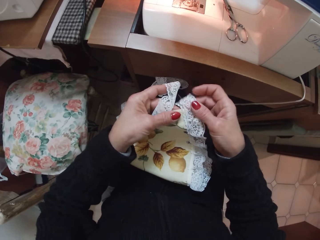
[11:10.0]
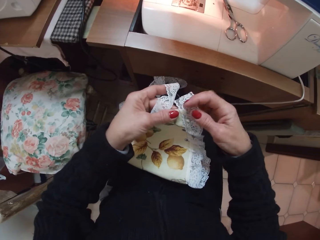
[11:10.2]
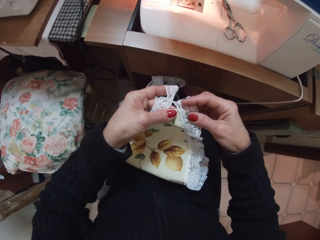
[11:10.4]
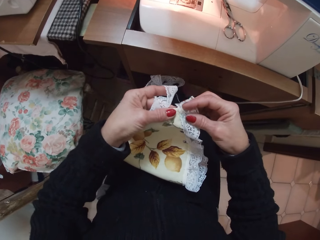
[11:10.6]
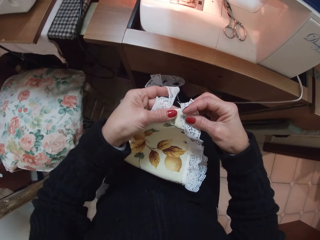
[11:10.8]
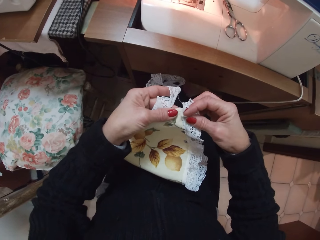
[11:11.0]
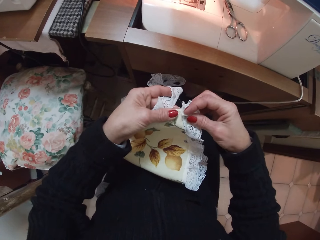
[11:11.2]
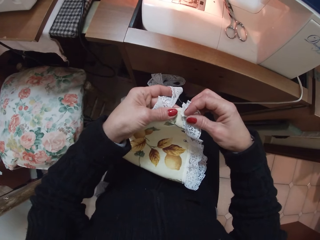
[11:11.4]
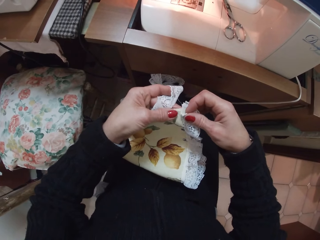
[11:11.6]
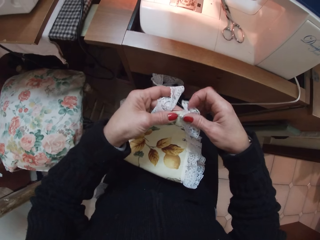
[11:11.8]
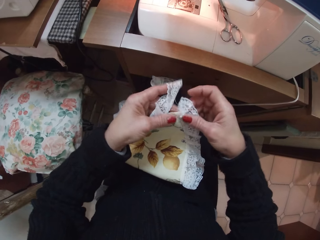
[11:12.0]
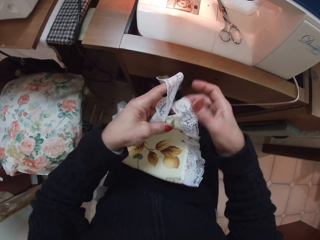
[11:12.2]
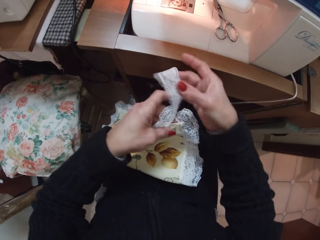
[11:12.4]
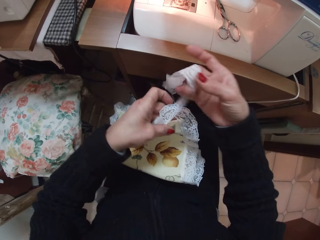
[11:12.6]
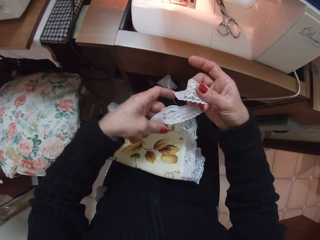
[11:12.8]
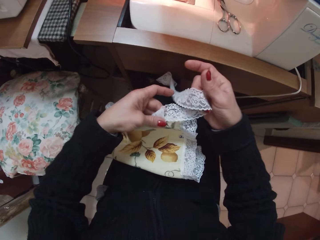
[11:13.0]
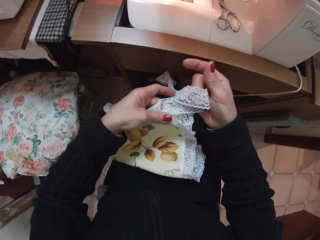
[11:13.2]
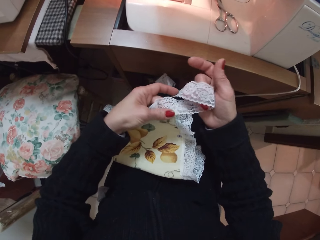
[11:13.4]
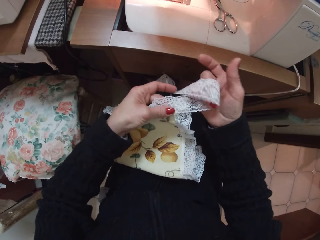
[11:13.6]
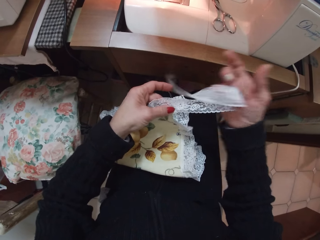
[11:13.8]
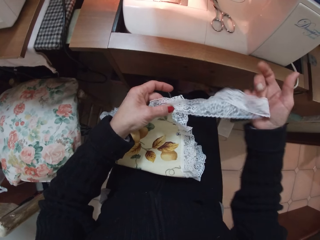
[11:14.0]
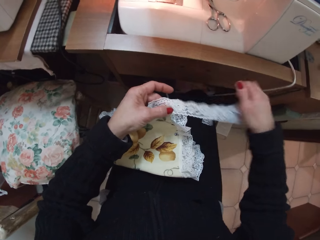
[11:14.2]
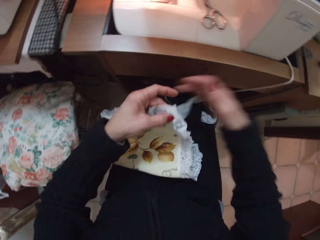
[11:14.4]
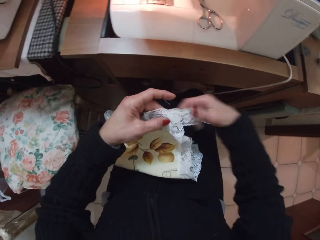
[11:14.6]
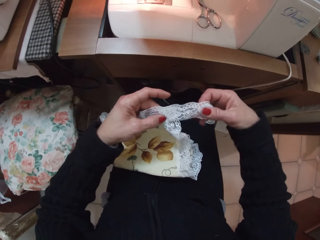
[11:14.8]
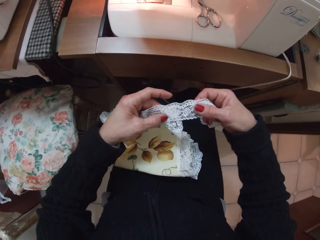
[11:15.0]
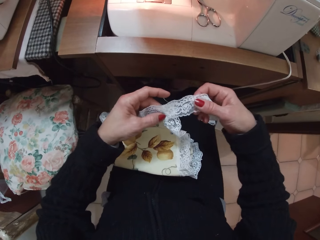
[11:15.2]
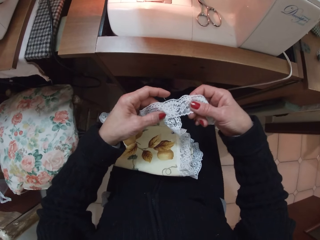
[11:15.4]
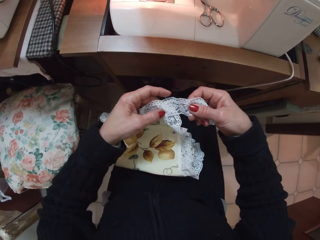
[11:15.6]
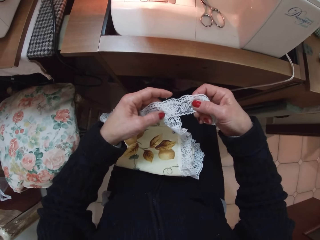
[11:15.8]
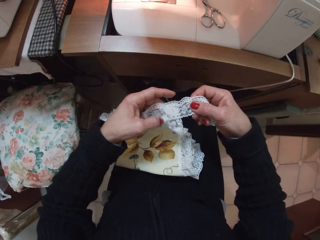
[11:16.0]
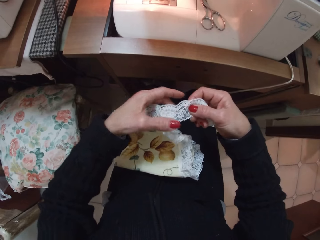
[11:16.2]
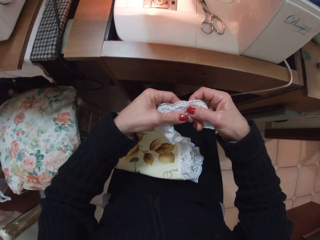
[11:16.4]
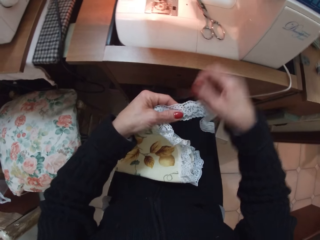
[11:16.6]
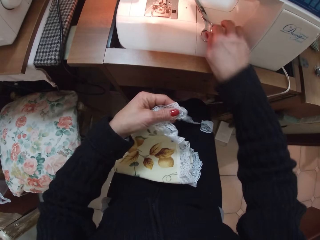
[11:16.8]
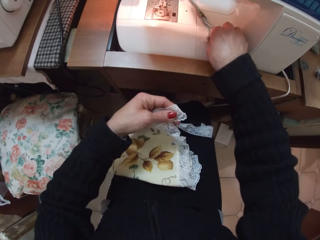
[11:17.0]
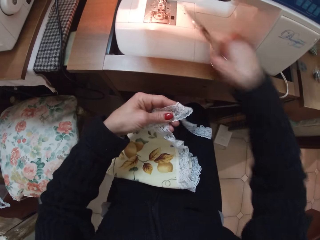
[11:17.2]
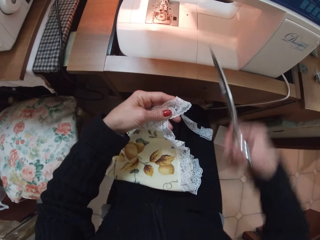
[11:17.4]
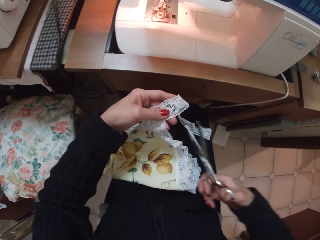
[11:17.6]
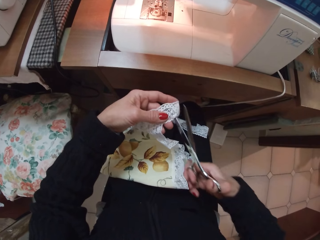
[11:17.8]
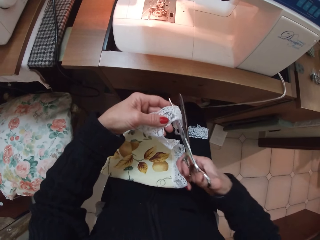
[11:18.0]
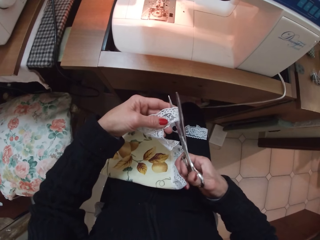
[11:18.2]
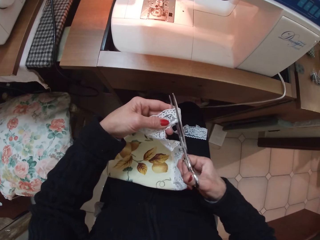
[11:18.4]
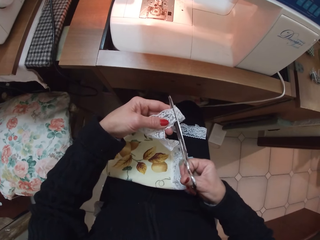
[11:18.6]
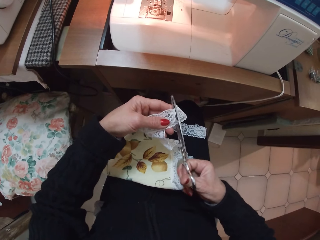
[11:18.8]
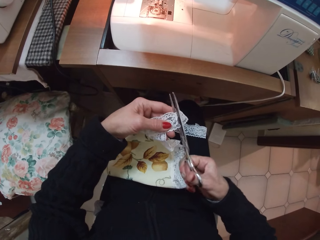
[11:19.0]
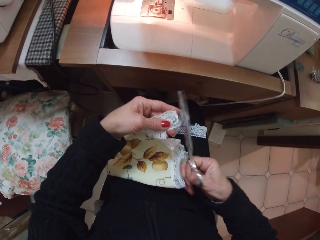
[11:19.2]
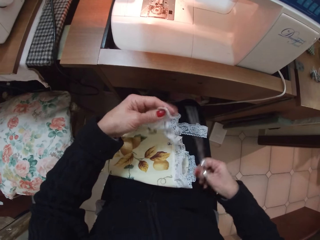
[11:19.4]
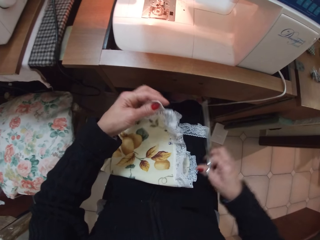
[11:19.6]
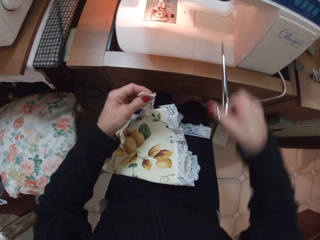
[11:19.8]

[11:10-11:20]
The camera wearer holds the lace with her left hand. She picks up the scissors with her right hand. She cuts the lace with the scissors in her right hand.

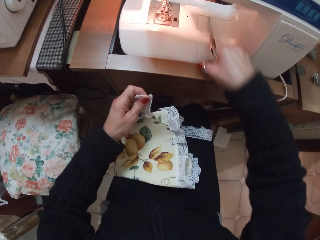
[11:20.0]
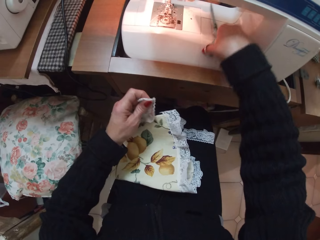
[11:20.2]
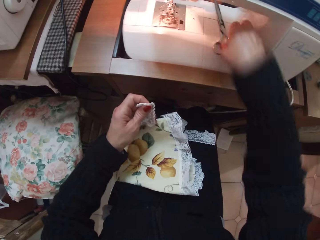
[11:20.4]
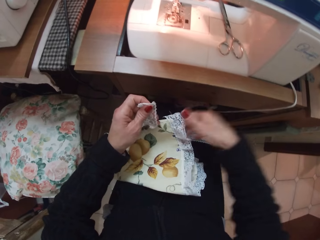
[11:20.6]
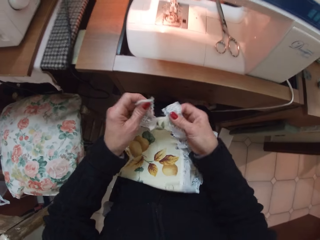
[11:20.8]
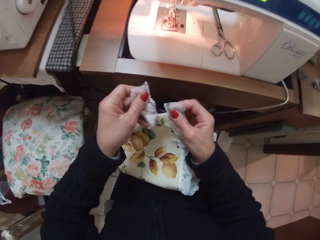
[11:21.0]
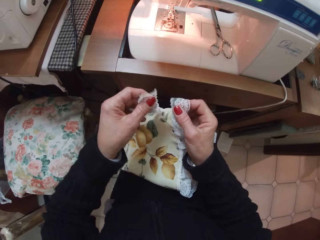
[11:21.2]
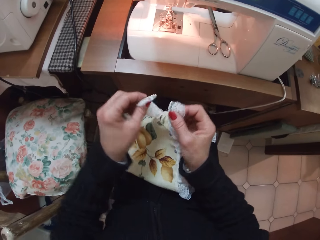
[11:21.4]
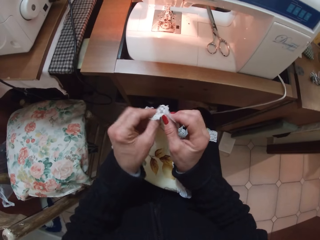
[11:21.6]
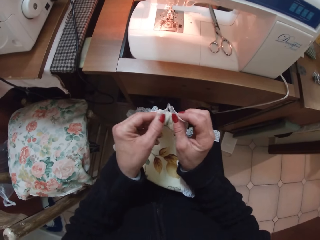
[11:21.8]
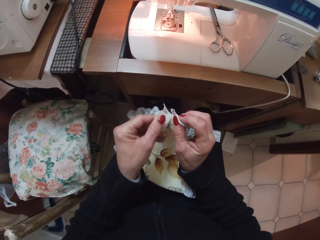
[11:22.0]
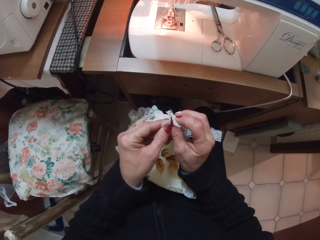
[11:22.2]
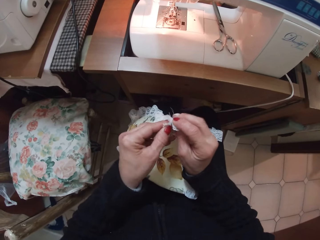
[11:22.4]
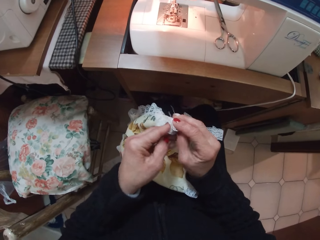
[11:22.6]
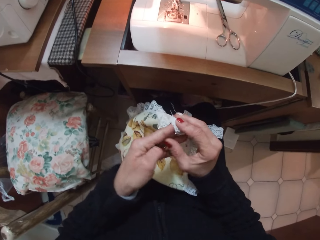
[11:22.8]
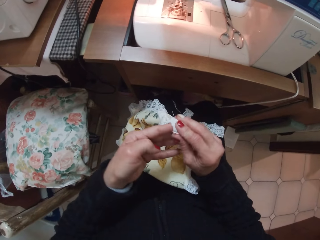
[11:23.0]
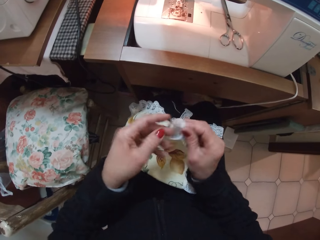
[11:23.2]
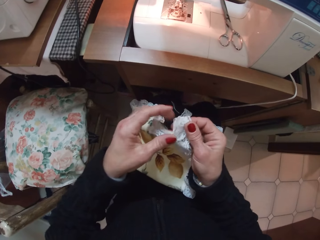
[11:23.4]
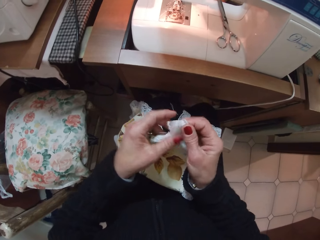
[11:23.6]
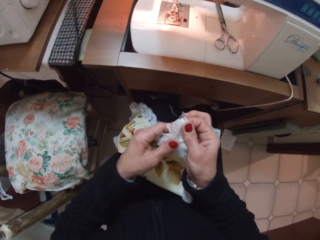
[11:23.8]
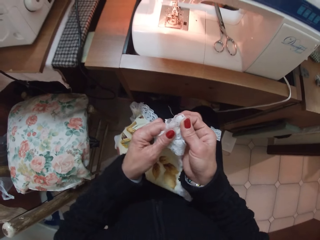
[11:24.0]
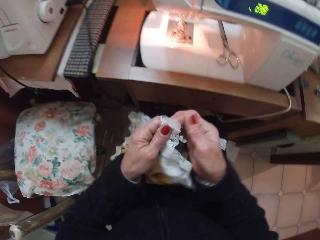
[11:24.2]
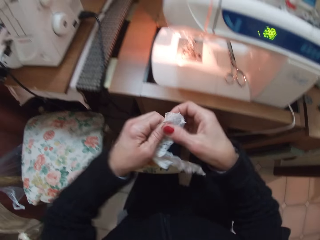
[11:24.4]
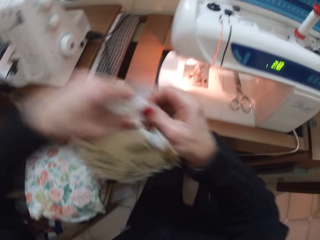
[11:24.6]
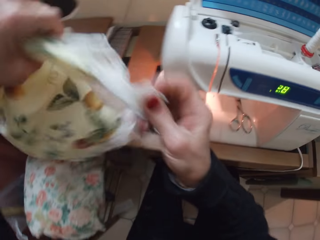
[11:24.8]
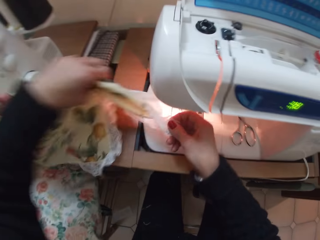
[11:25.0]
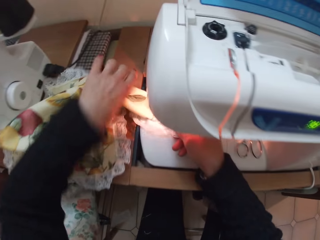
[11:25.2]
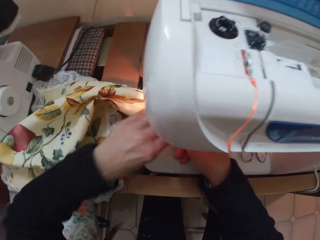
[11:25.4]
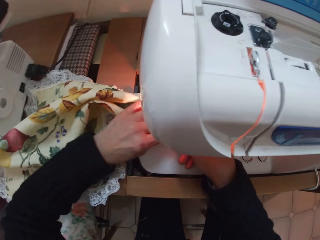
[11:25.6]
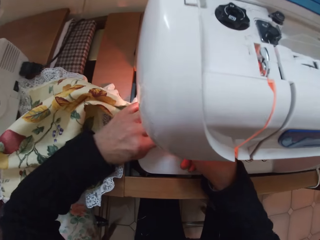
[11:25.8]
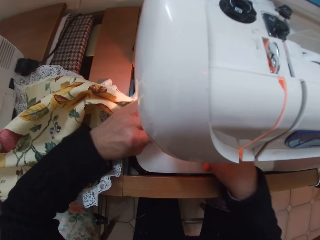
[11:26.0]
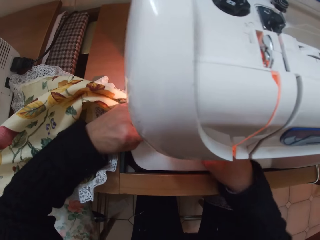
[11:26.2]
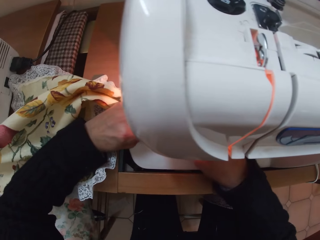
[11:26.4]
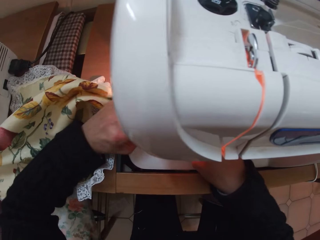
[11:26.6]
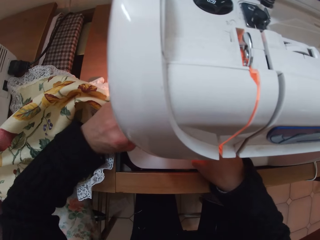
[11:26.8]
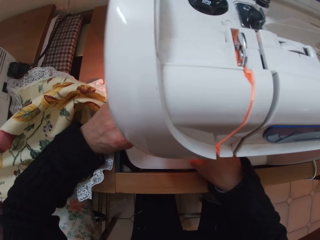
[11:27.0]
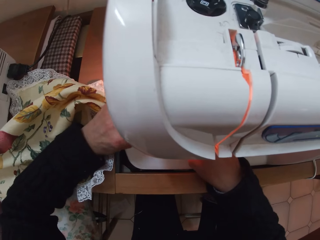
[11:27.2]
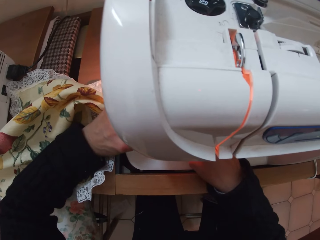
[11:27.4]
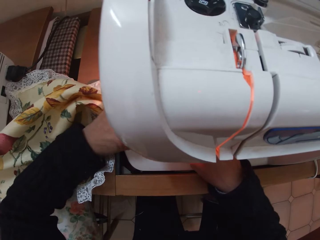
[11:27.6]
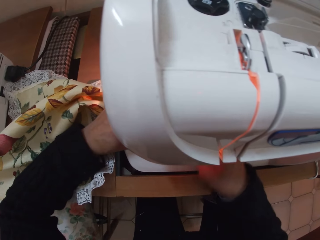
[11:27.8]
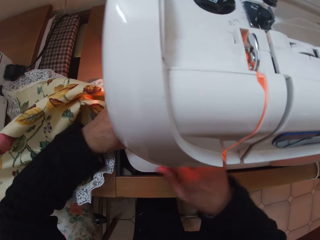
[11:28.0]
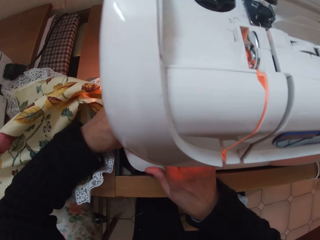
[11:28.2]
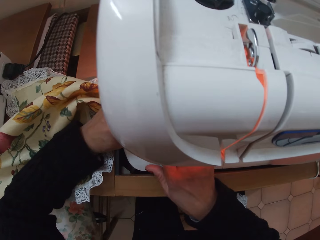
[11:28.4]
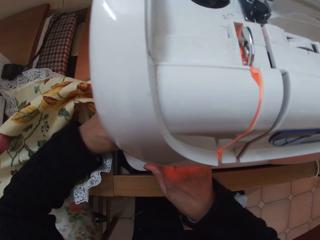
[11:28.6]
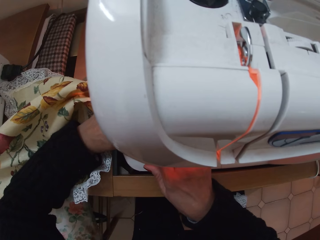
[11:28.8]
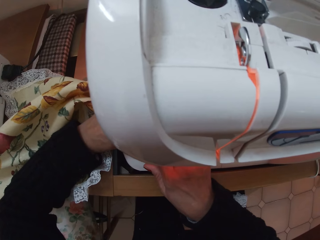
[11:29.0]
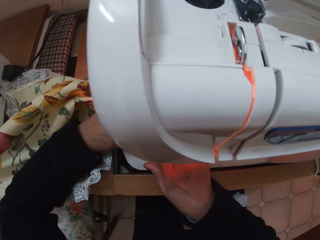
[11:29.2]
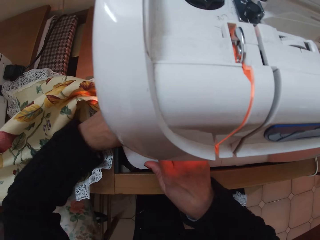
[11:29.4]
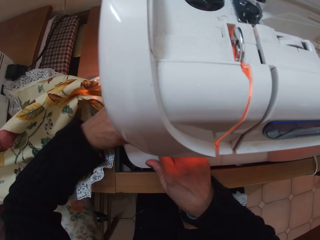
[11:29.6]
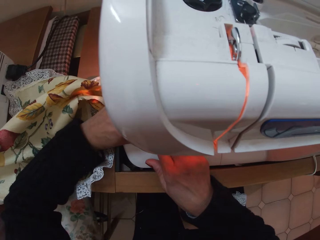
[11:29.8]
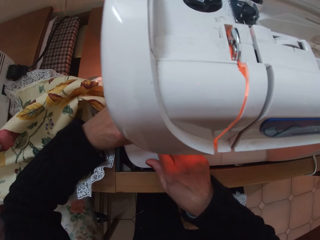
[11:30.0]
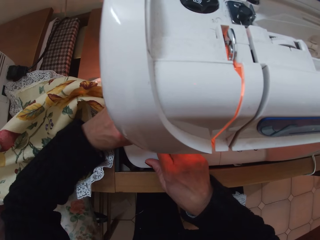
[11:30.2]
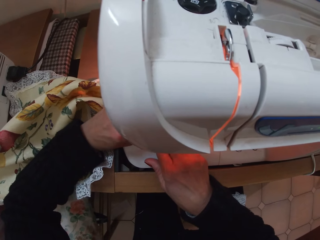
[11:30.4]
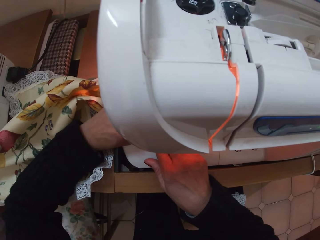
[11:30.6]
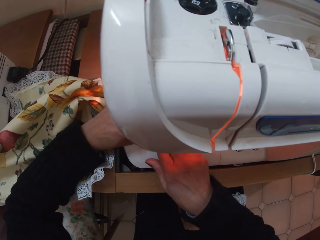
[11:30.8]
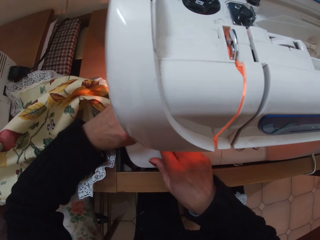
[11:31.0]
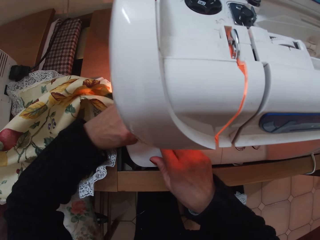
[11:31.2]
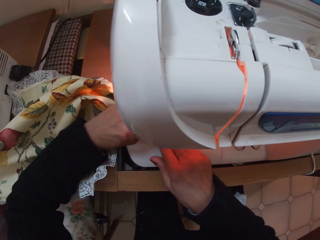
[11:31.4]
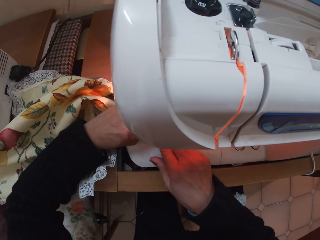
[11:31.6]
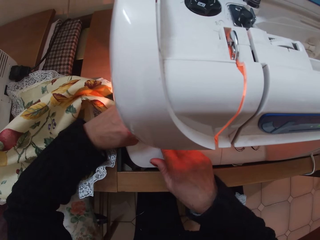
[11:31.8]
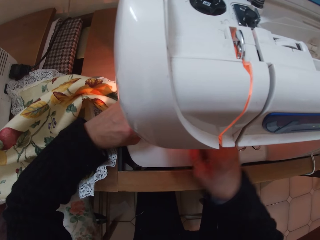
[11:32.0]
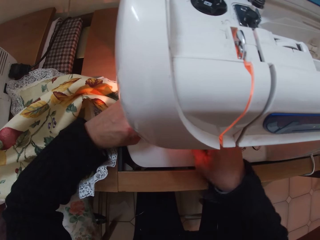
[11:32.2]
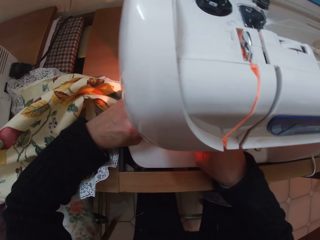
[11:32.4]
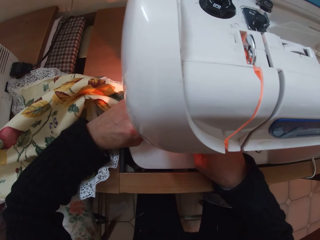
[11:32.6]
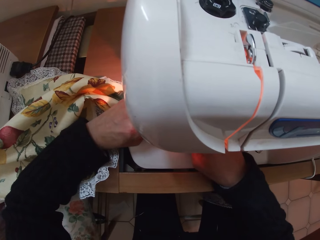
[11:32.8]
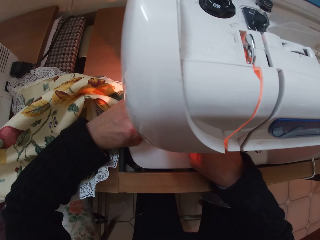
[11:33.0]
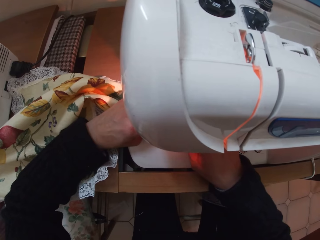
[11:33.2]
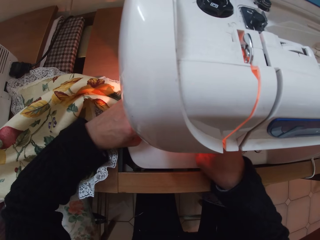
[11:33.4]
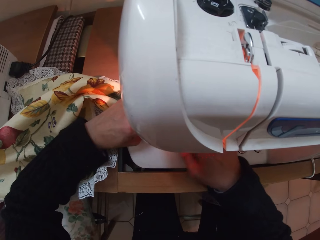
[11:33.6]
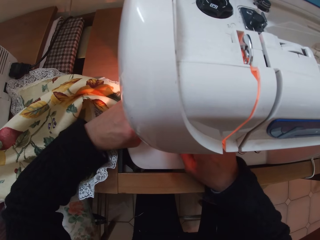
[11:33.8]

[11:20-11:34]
The camera wearer drops the scissors on the sewing machine. She picks an edge of the lace with her right hand. She puts the edges of the lace together with both hands. She assesses the cloth. She holds the lace with her right hand. She returns the cloth to the sewing machine with both hands. She moves her right hand slightly to the left. She moves her right hand slightly to the right.
